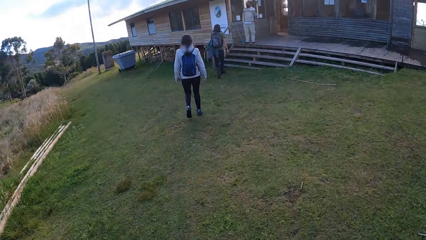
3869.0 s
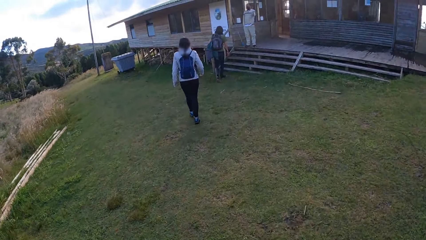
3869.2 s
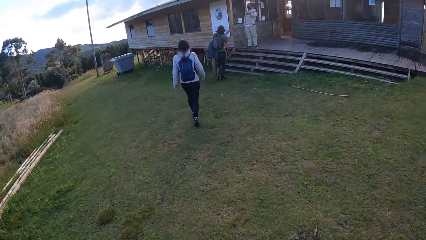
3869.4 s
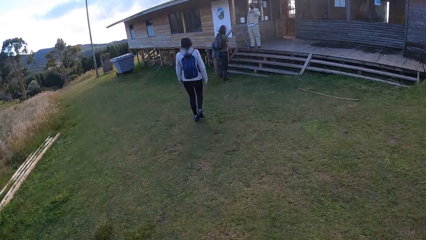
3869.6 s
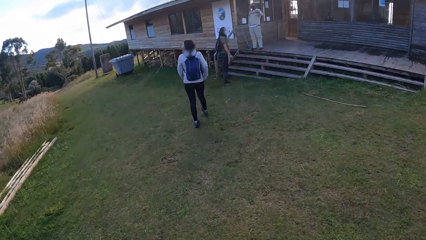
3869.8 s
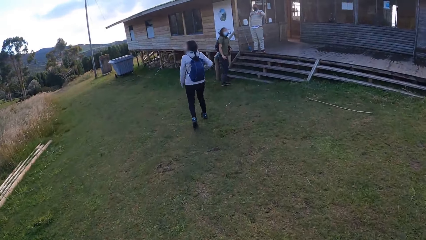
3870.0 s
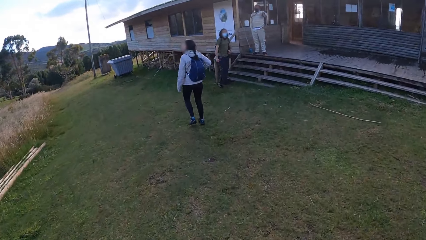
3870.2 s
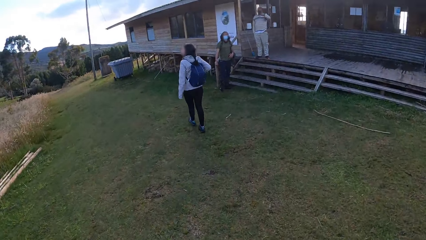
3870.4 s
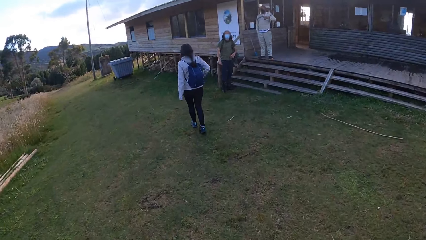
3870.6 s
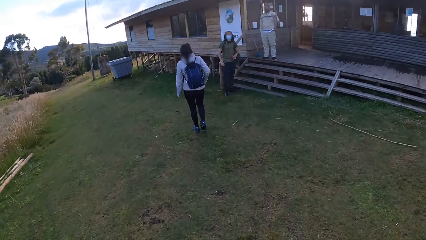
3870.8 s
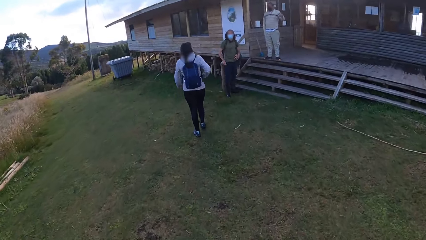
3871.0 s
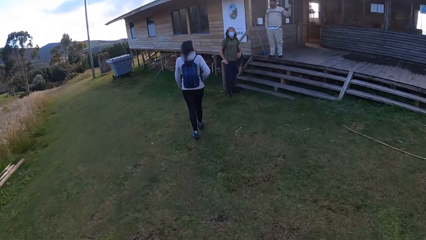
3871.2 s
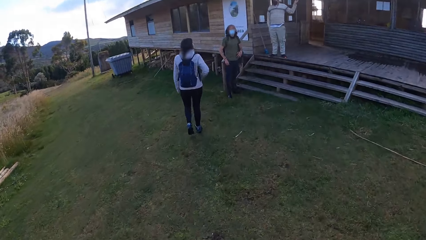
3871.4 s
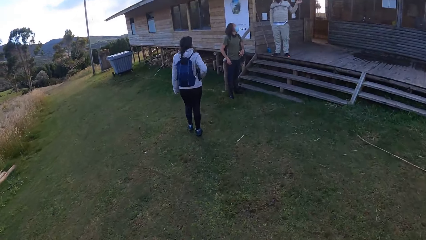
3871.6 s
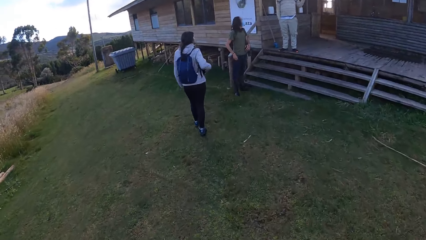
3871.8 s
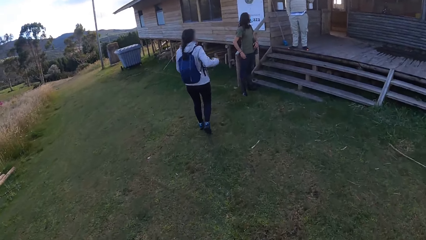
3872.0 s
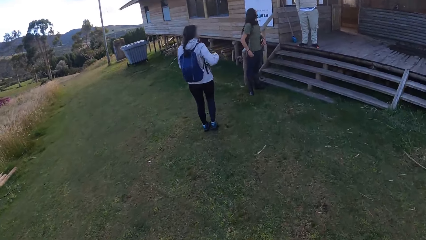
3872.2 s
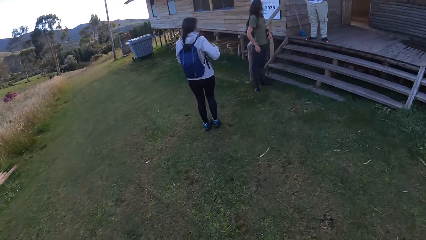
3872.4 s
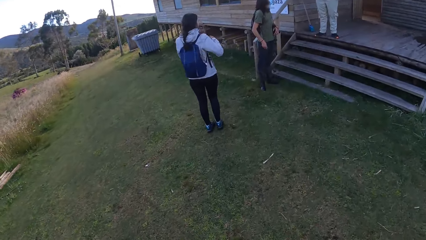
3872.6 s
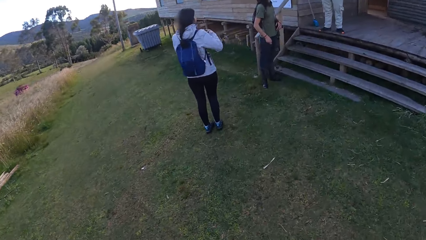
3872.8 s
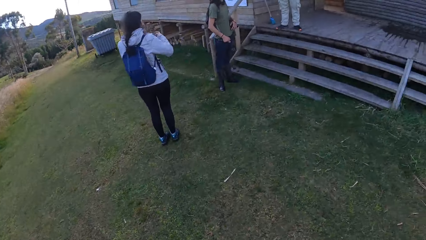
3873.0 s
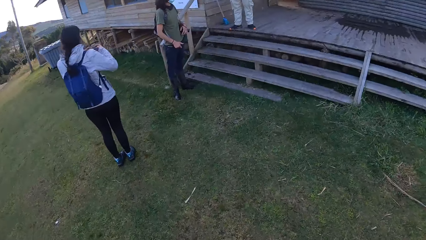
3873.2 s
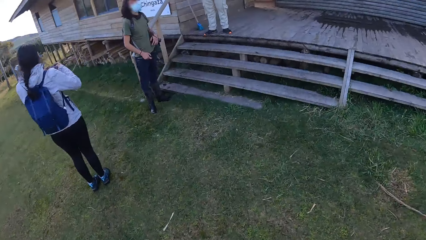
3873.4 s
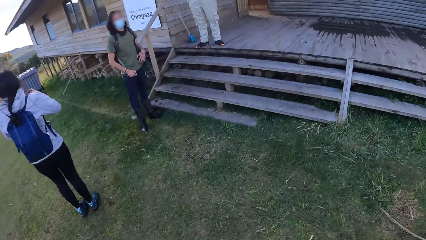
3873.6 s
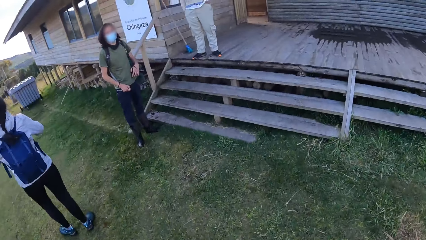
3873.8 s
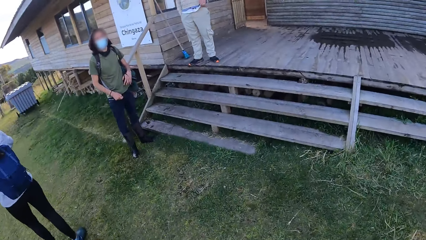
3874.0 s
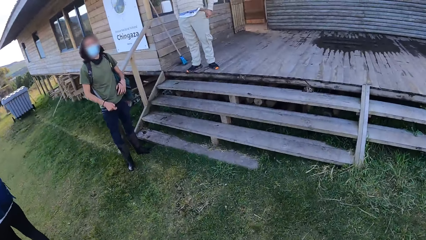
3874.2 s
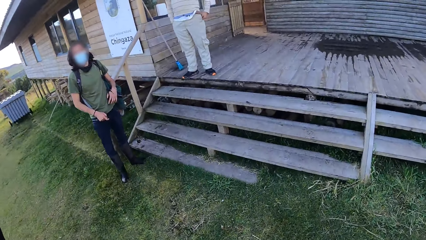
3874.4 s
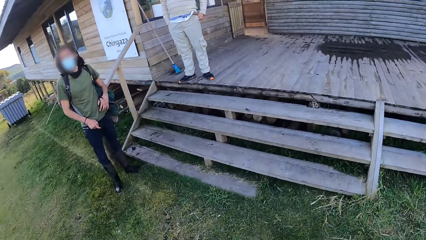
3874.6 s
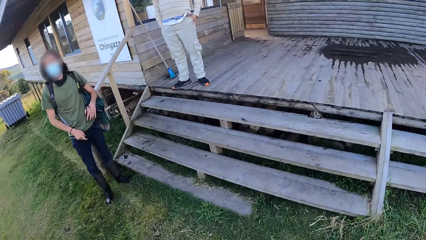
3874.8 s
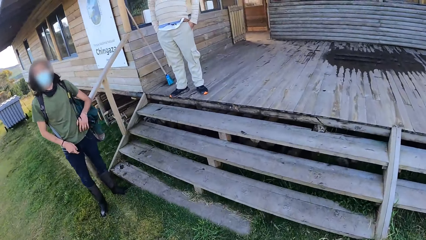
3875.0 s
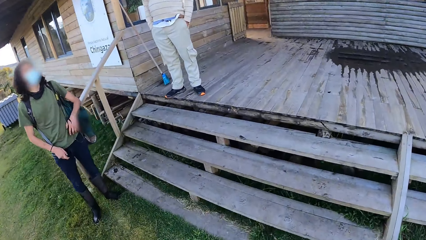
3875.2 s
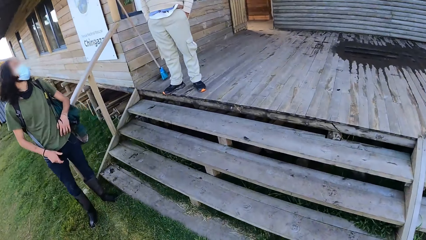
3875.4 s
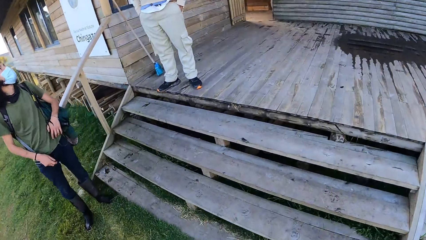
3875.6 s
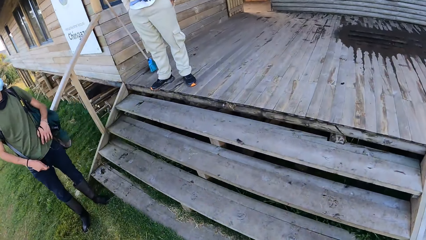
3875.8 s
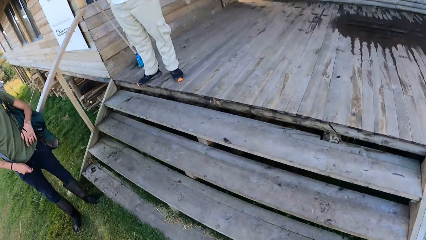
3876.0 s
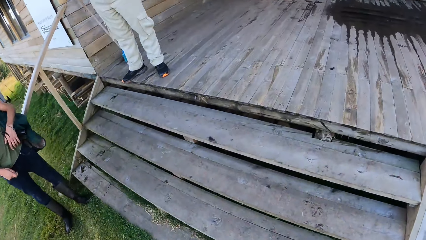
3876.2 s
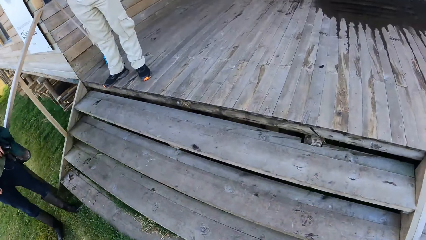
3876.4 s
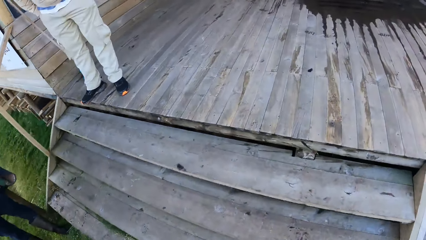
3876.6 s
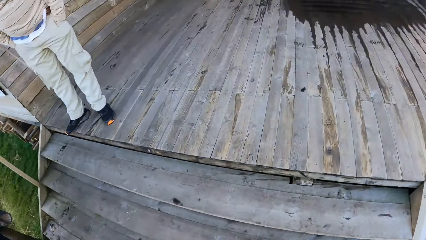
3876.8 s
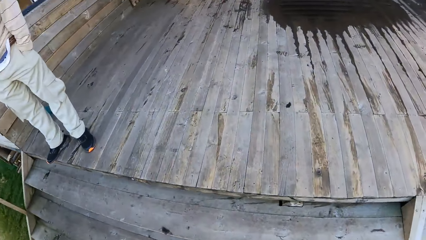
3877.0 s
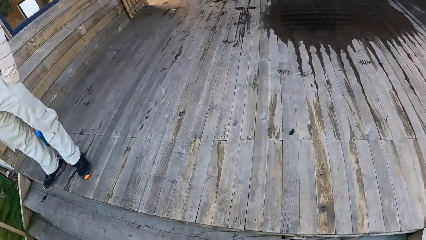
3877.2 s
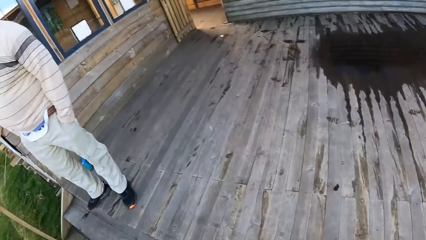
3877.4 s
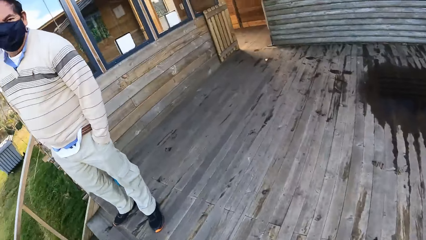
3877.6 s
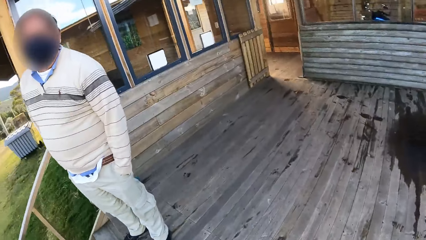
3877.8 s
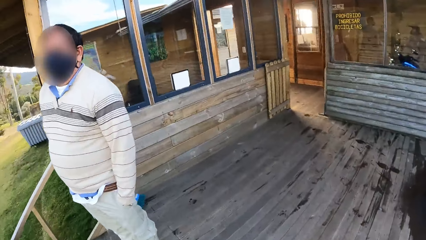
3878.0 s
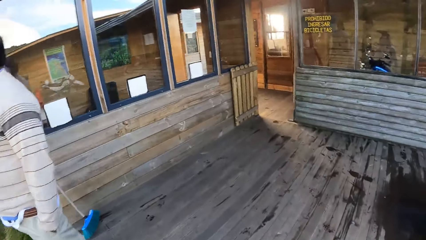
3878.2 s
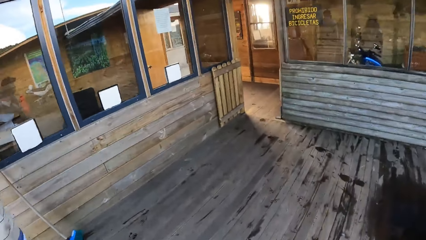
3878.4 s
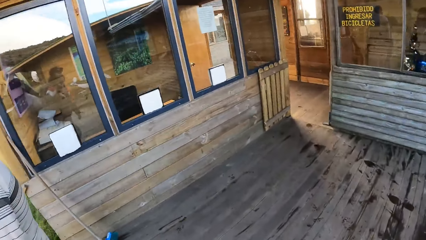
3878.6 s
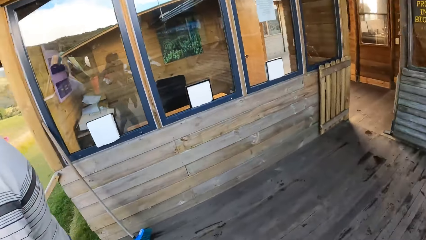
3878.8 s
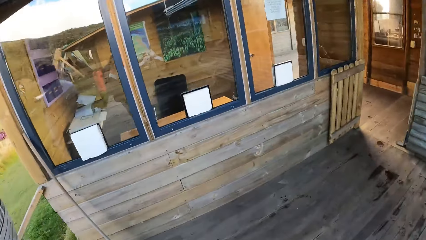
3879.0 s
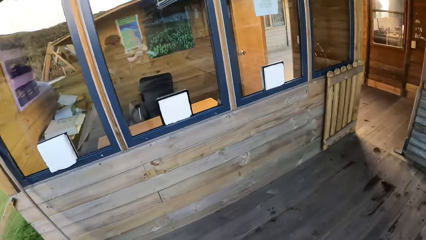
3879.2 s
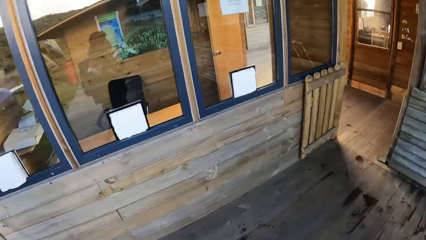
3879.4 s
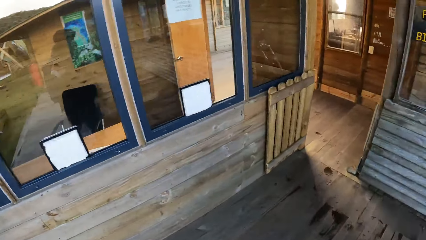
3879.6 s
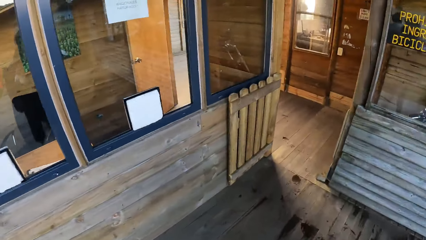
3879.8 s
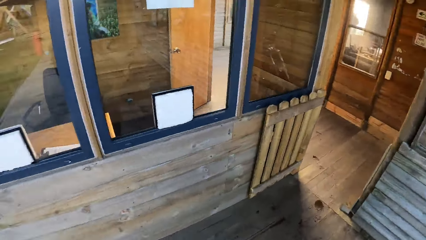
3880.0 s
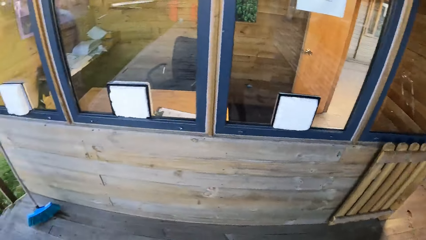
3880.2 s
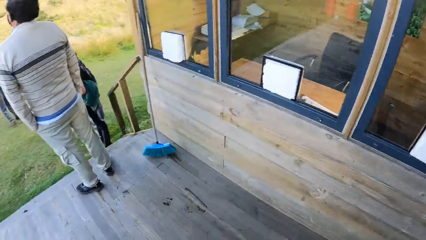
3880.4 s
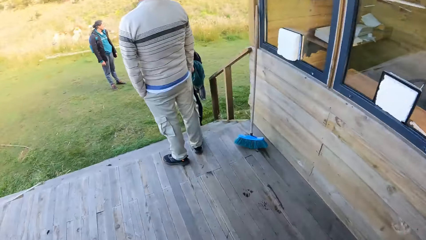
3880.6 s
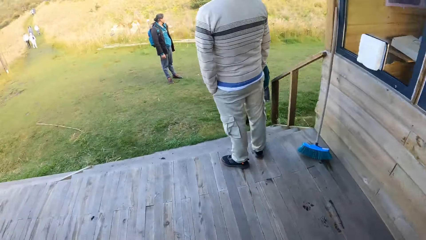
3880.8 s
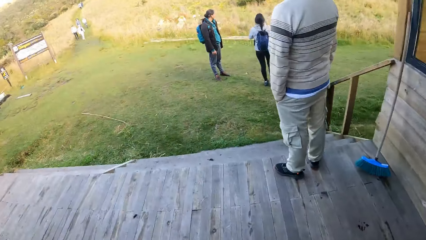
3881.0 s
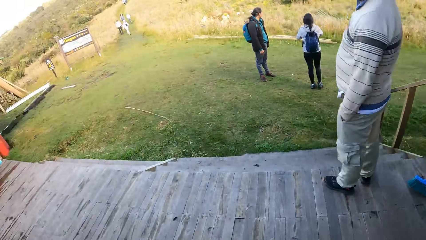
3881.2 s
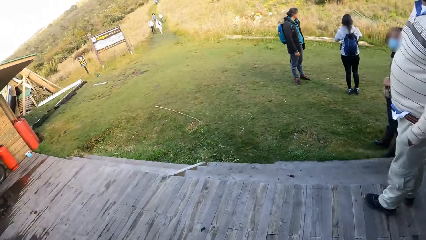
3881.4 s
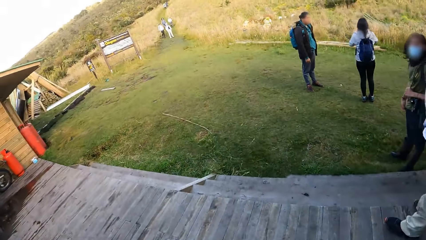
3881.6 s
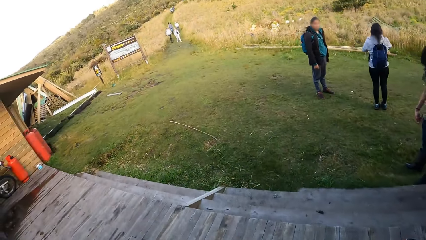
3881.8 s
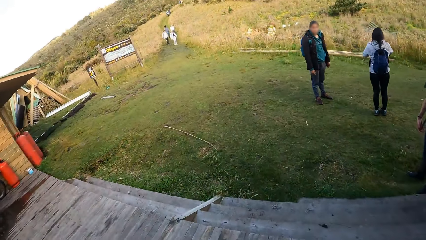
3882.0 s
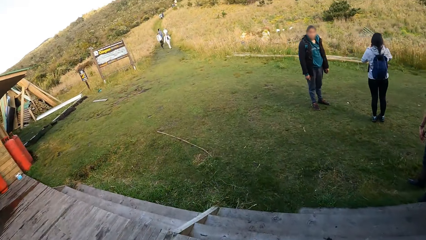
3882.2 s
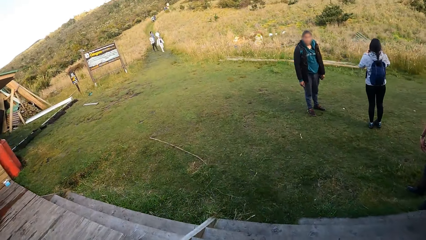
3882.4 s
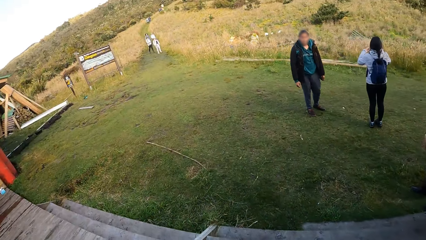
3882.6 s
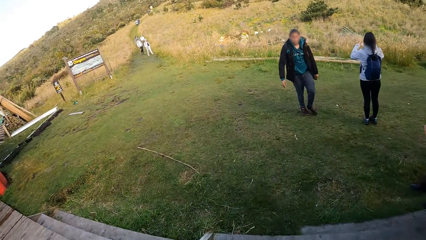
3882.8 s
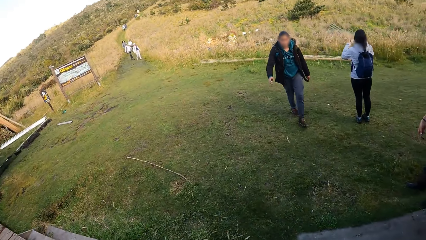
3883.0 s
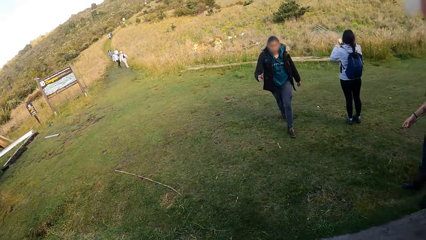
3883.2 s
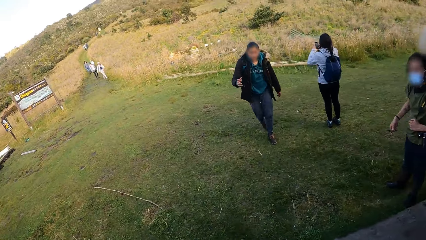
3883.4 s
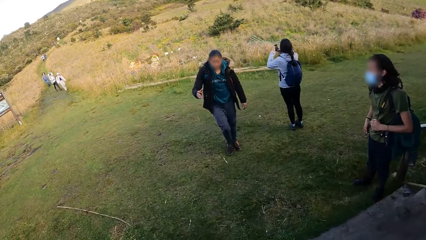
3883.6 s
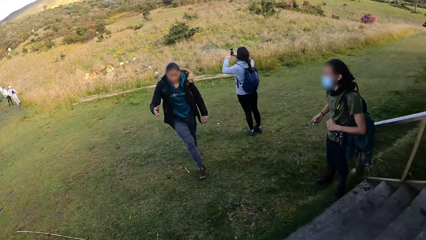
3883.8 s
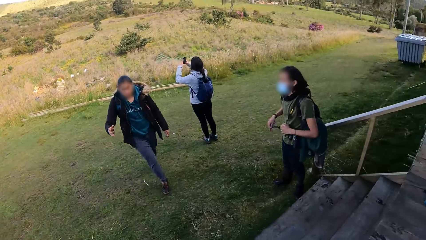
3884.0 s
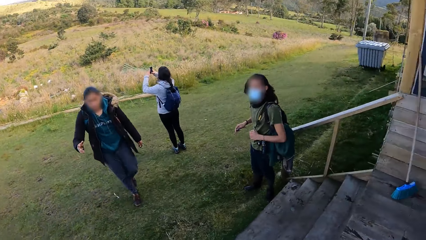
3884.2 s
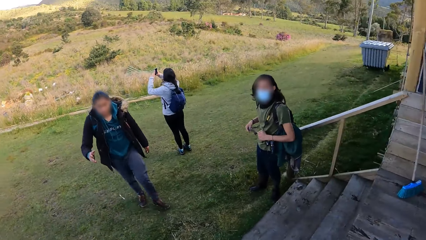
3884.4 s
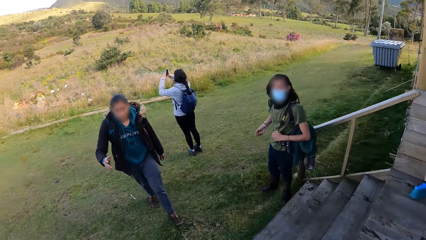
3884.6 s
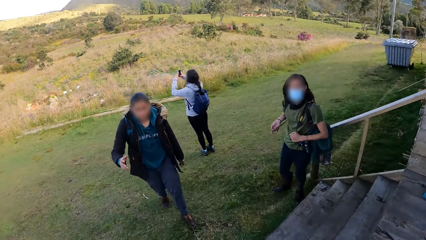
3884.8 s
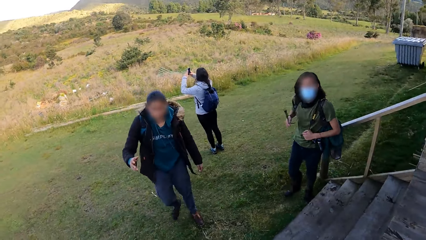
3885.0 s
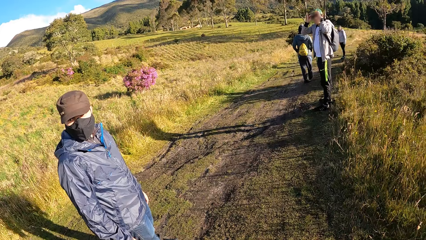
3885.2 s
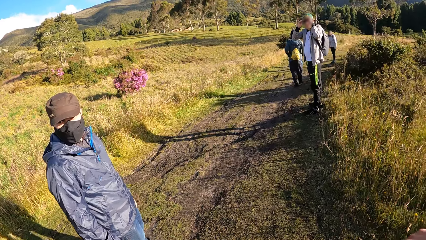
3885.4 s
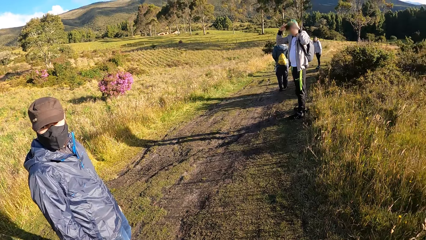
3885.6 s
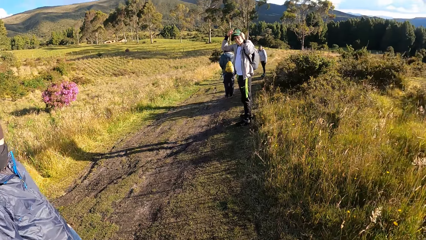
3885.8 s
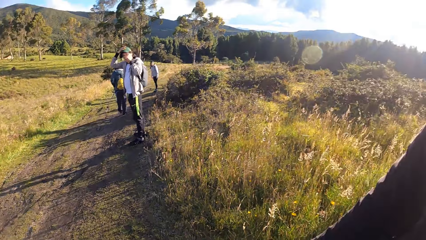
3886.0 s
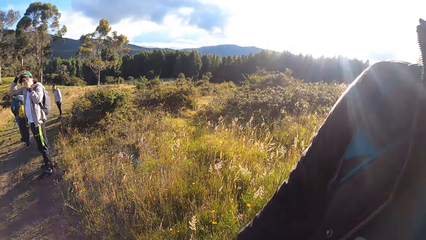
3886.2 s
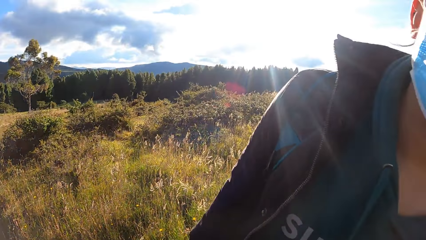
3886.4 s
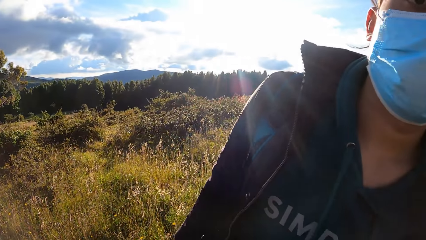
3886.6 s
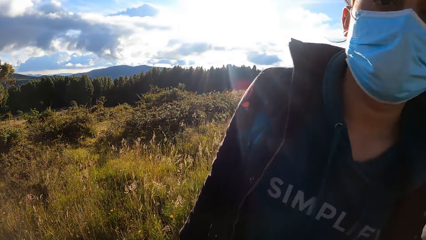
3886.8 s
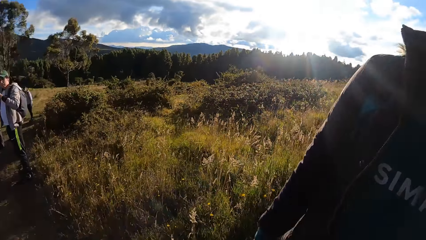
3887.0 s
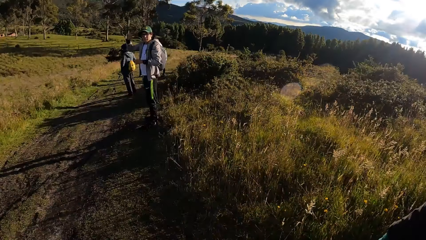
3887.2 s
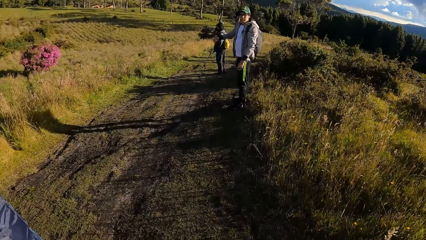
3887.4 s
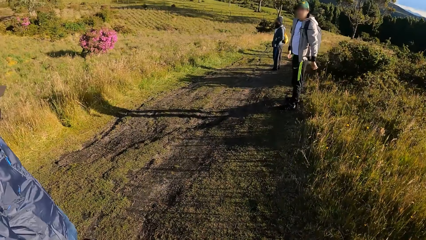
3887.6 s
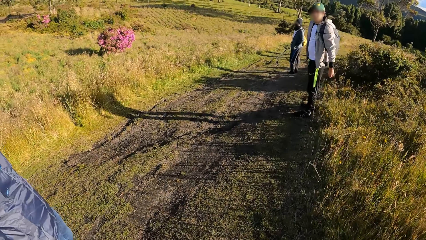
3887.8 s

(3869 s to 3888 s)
A man stands beside the stairs. A woman walks toward the man. The camera wearer walks toward the house. The woman removes a phone from her pocket. The camera wearer walks toward the house. They climb the stairs. They stand on the verandah. They walk around the veranda. Another woman walks toward the camera wearer. Another man gestures to the camera wearer. The first woman takes pictures of the field. The camera wearer looks around the field.
